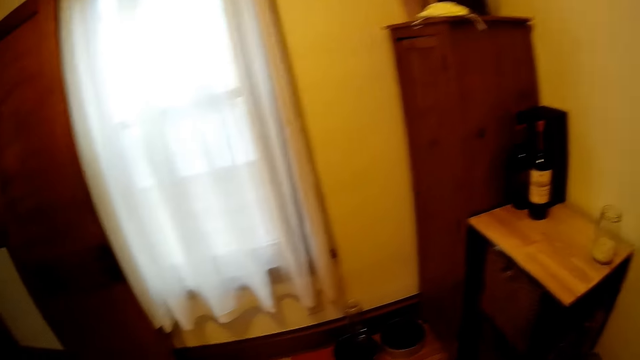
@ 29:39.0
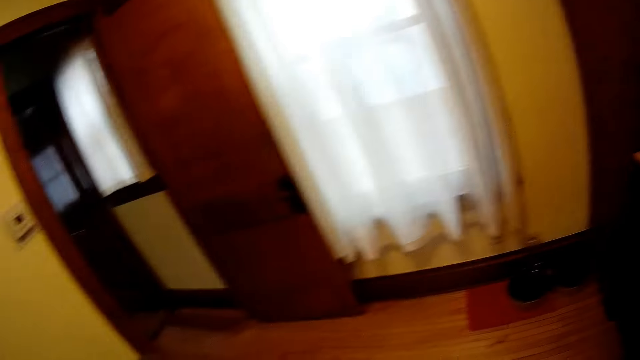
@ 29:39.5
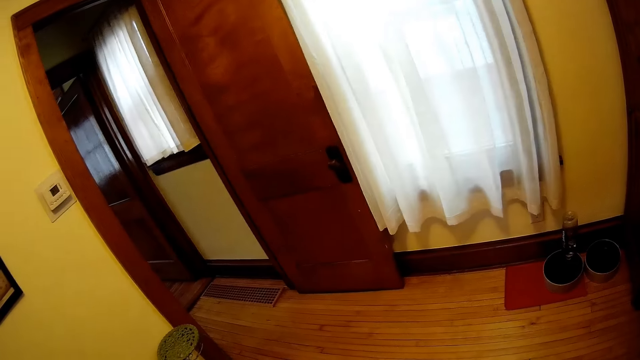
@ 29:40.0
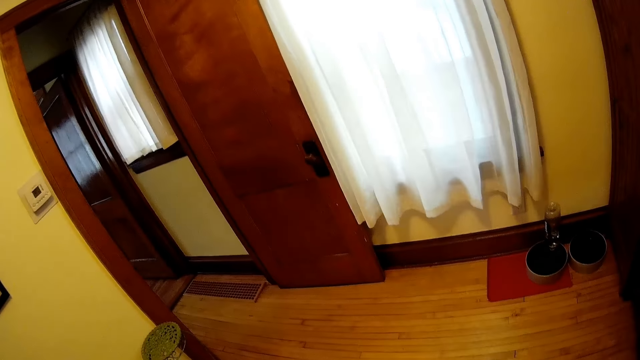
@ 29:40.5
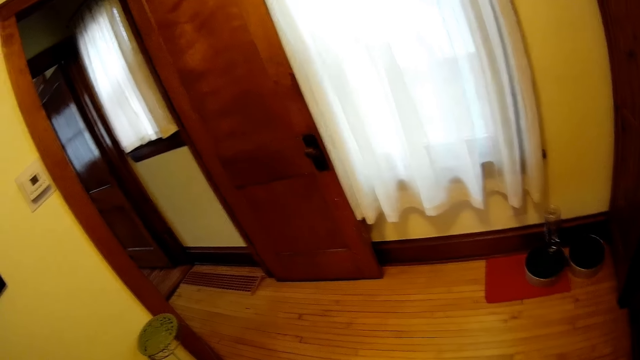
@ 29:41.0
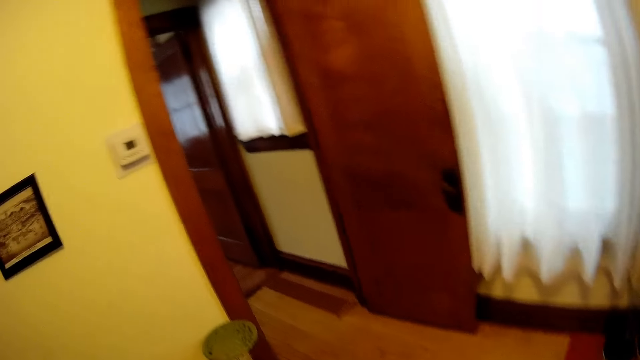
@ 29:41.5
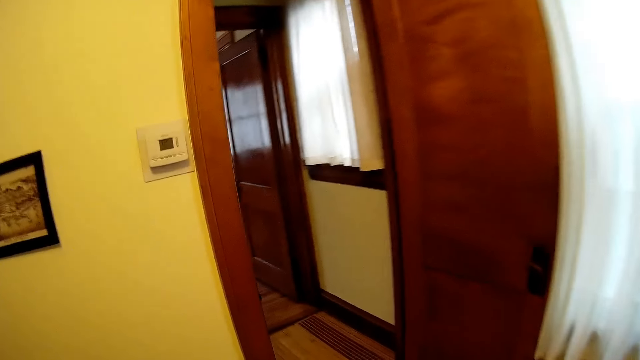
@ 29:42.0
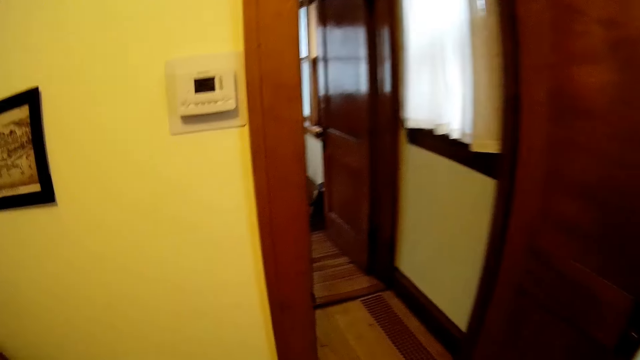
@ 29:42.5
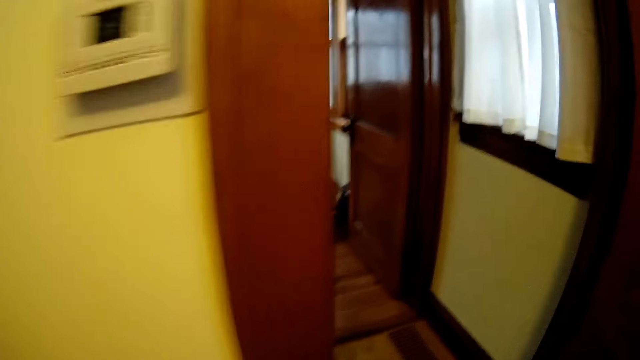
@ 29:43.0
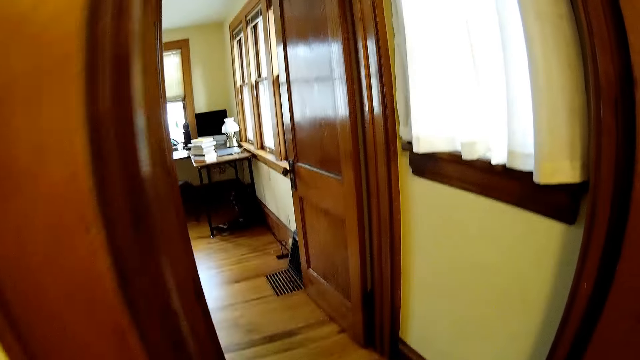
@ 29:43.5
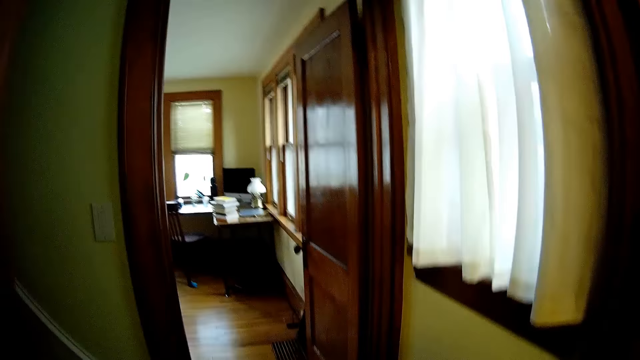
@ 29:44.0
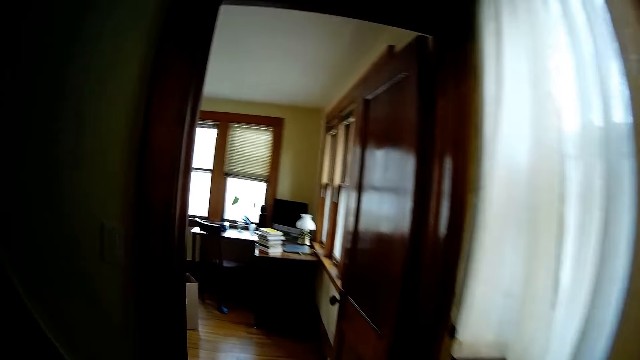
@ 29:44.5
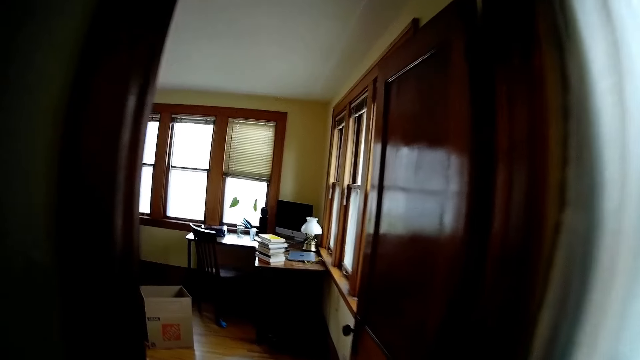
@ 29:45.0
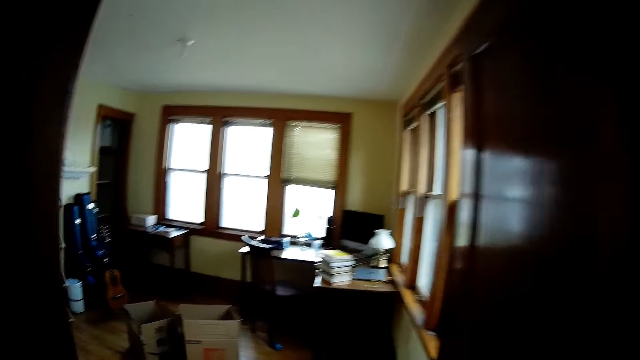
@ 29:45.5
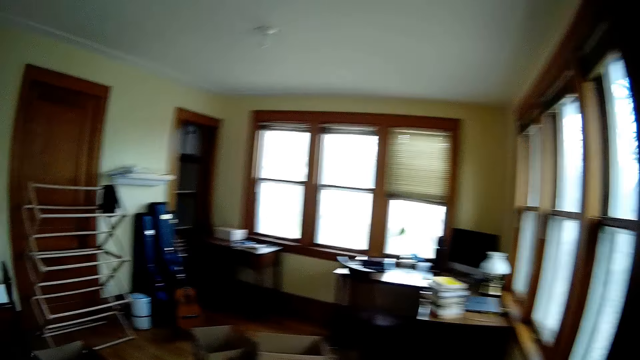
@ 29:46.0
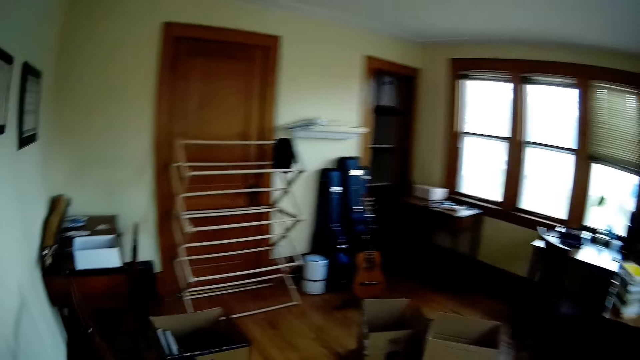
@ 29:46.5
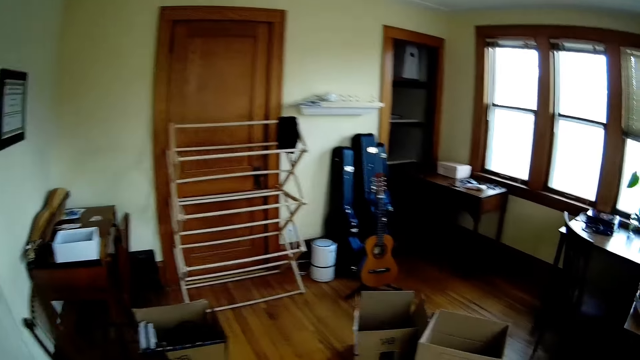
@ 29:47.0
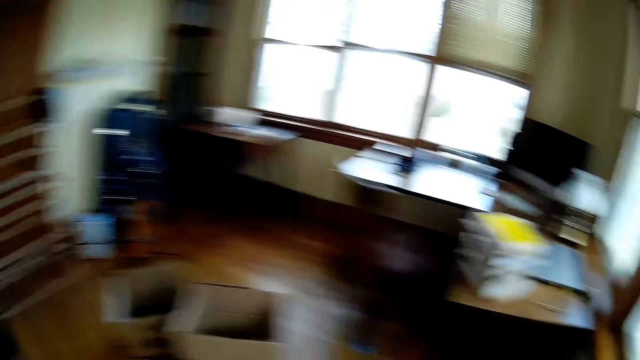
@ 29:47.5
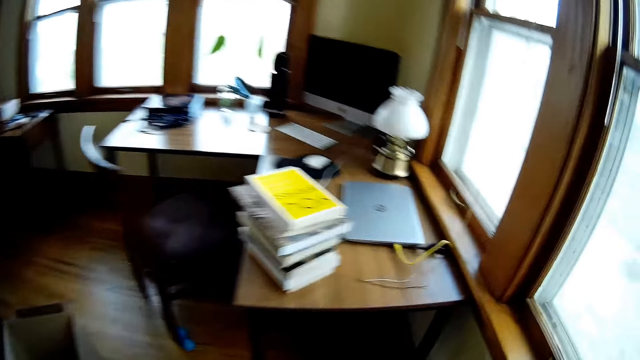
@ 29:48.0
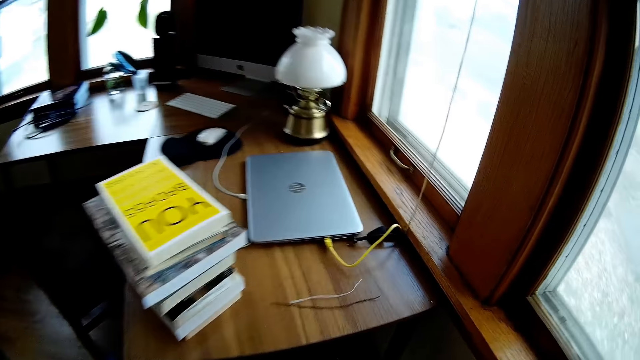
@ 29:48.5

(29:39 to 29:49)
The camera wearer walks around.
